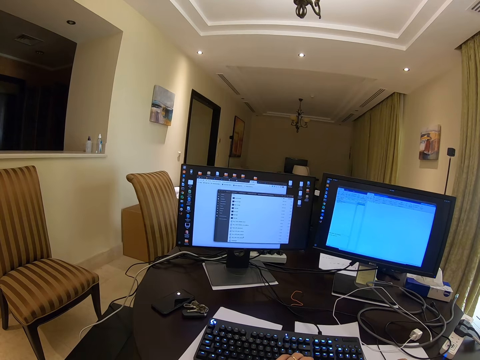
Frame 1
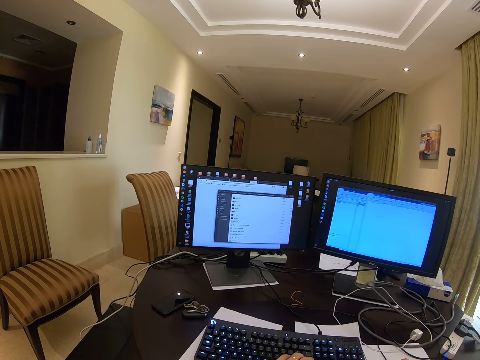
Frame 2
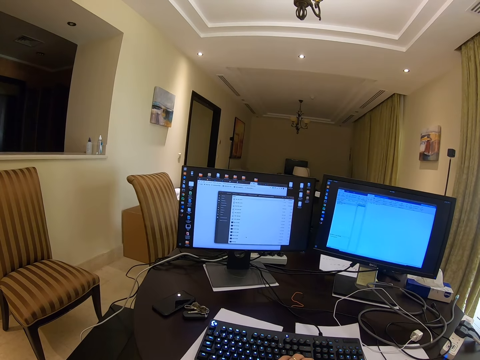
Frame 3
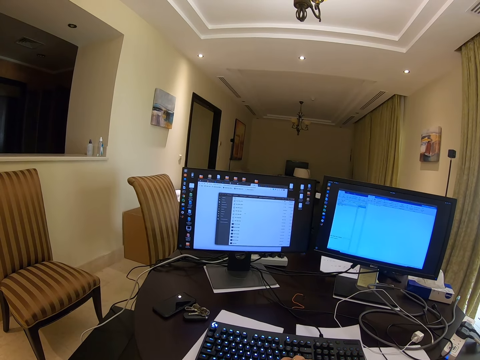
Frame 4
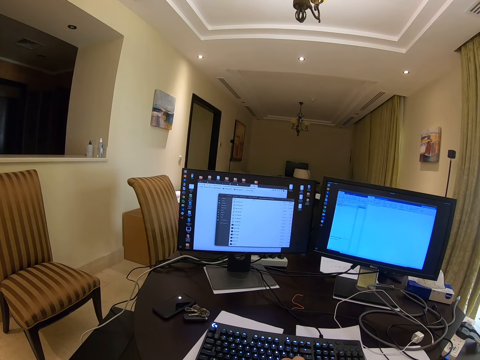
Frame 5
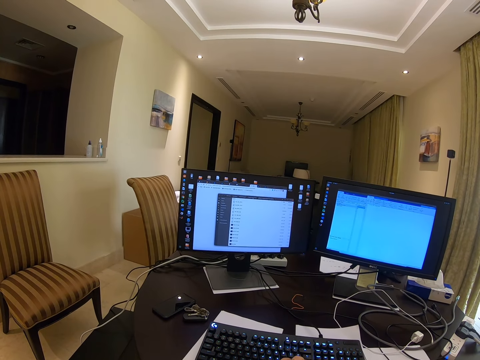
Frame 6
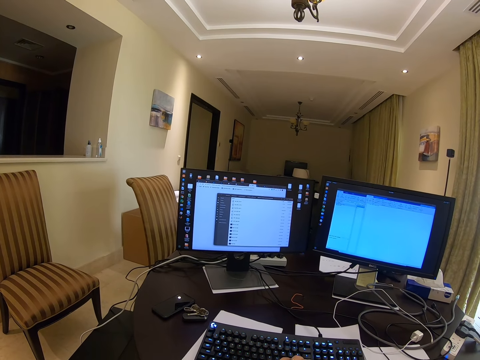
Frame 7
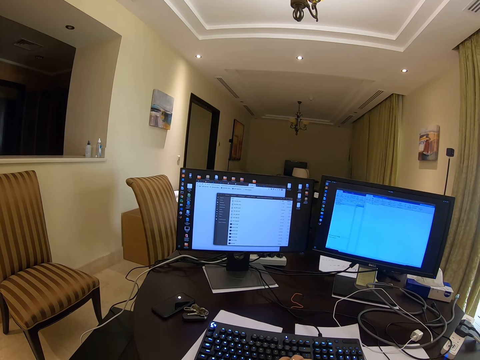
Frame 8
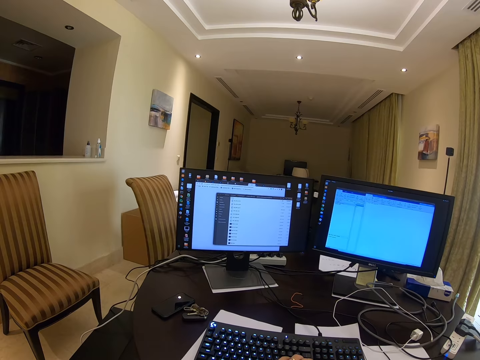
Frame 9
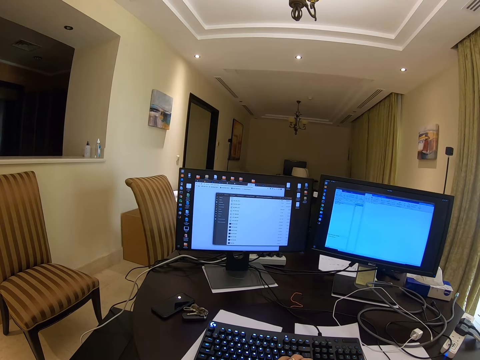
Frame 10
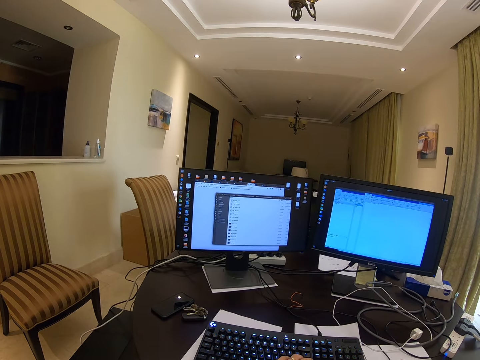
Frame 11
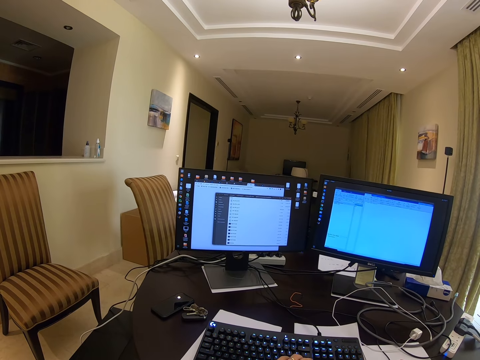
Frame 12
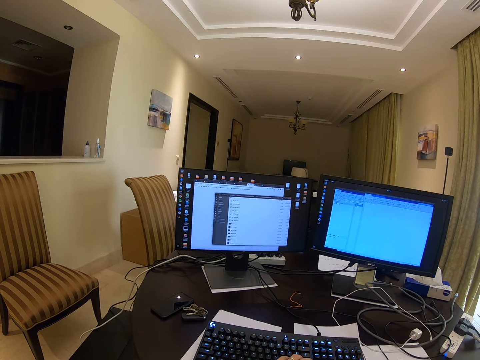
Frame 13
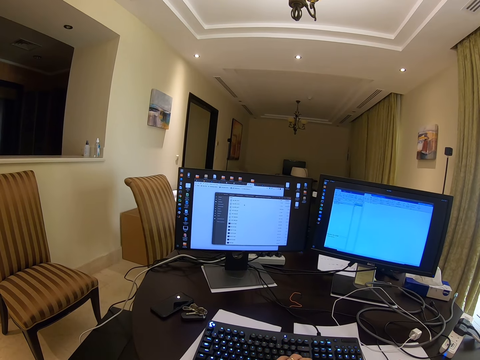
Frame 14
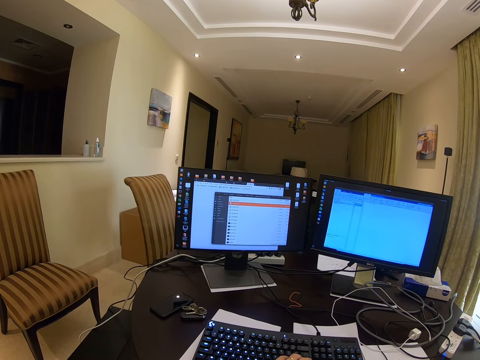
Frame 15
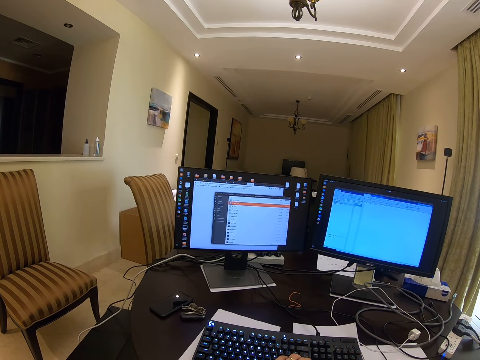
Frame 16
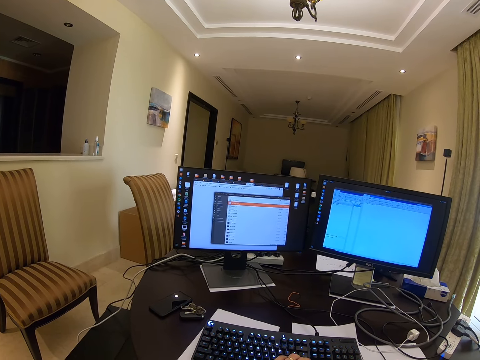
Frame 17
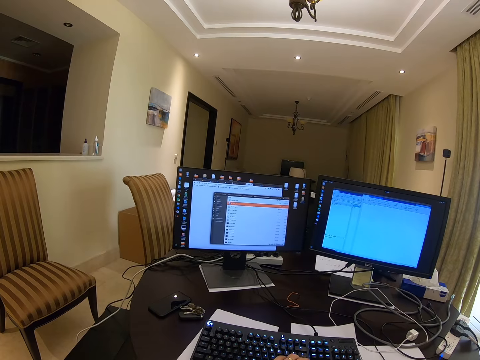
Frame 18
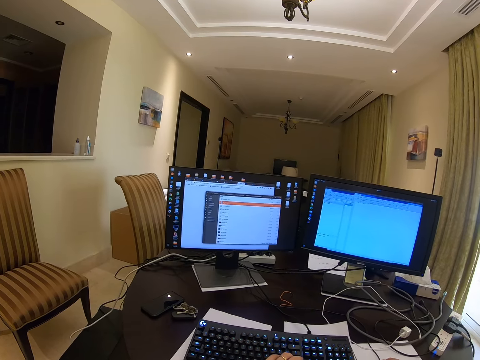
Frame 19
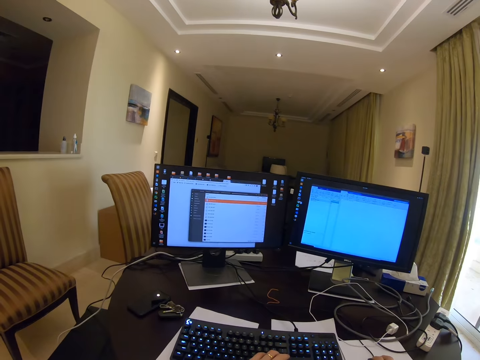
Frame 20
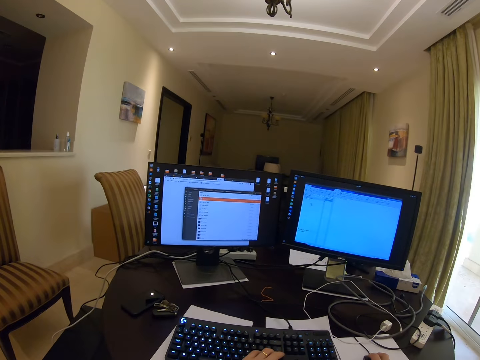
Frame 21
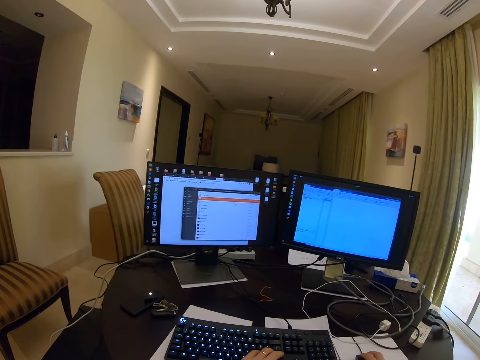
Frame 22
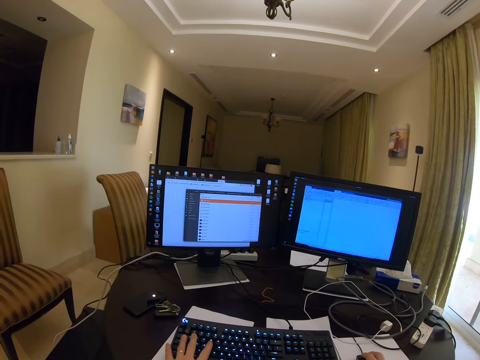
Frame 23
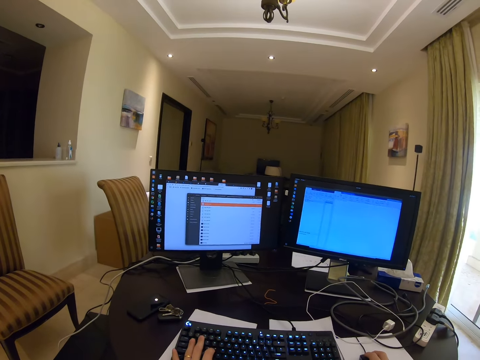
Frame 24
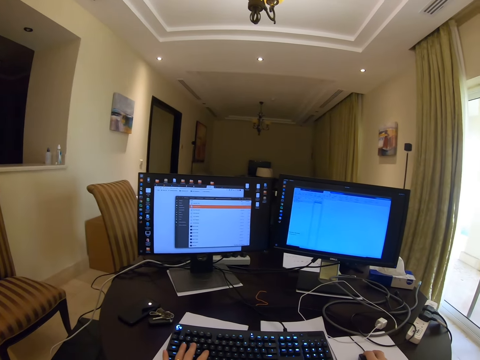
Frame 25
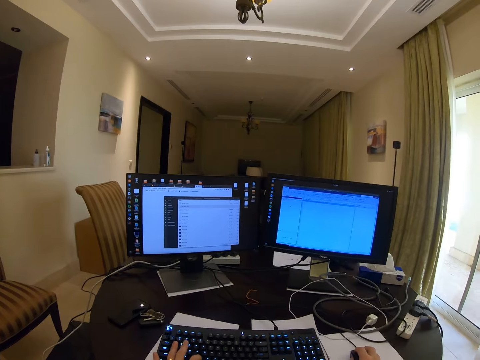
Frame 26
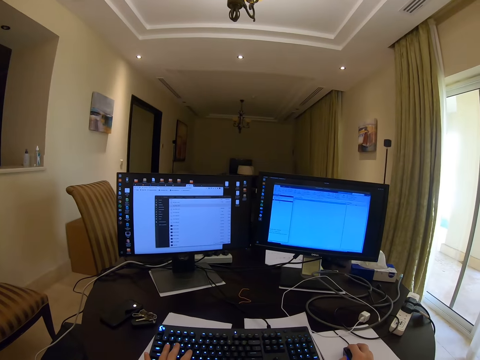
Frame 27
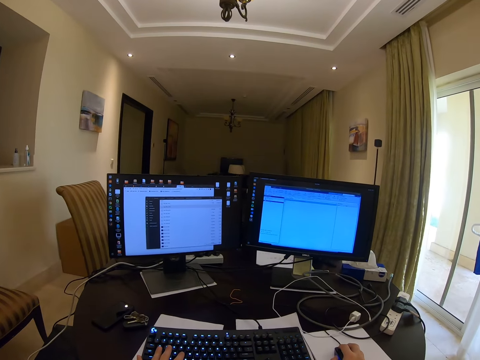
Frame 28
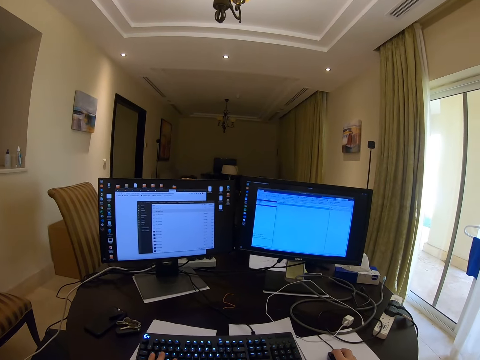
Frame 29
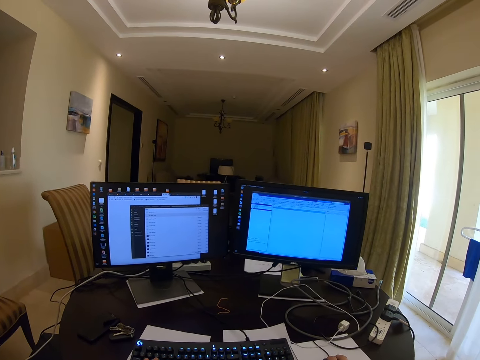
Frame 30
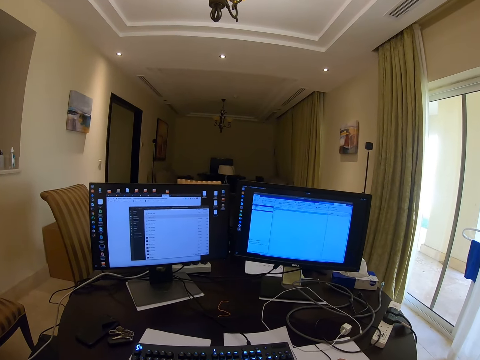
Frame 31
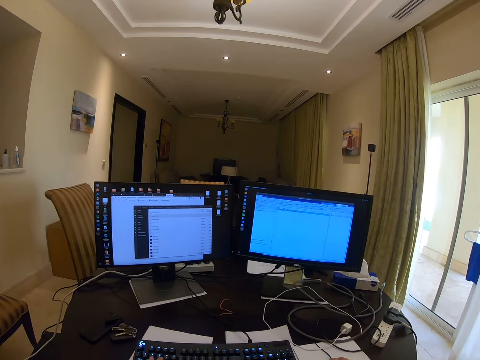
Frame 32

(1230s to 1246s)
The camera wearer operates the mouse. They move the mouse. They type on the keyboard with the left hand.

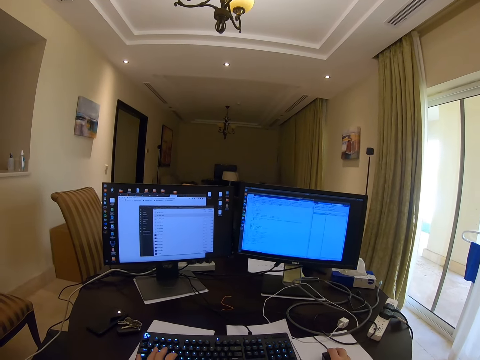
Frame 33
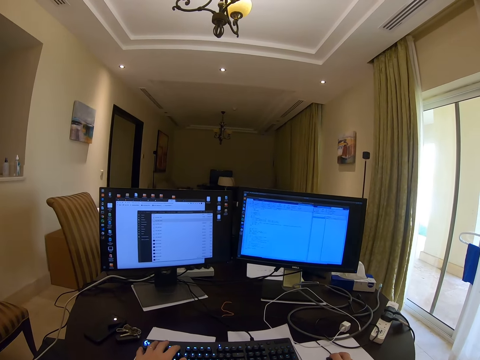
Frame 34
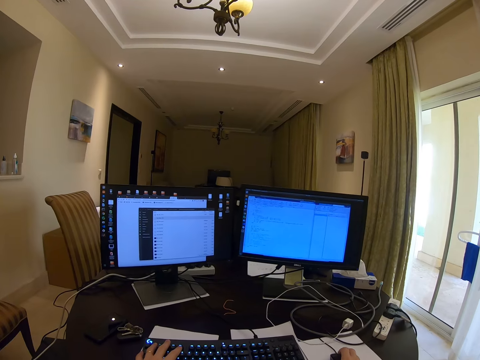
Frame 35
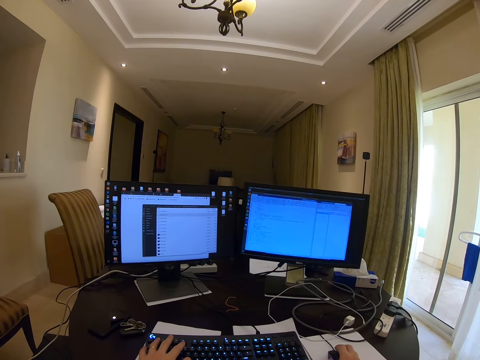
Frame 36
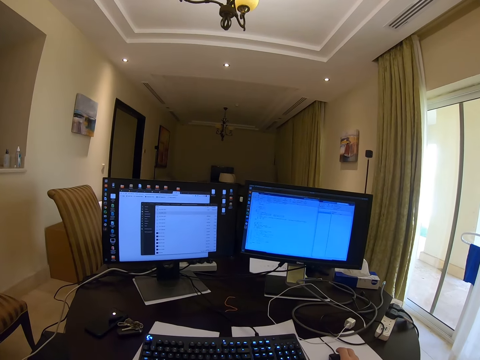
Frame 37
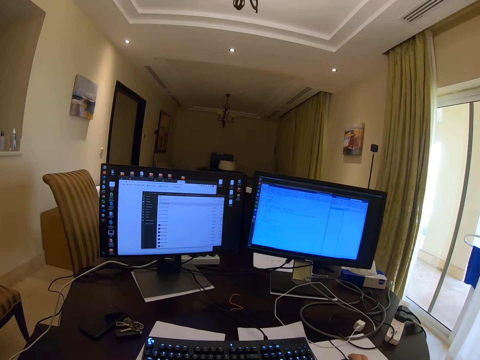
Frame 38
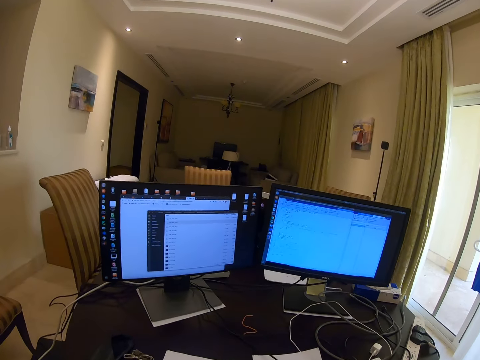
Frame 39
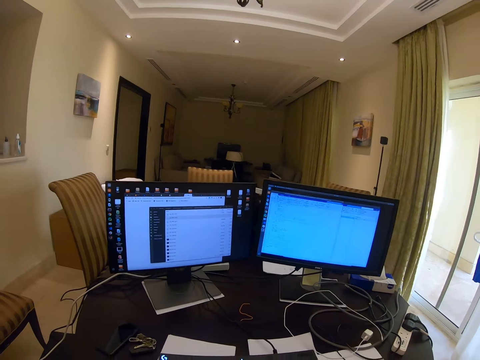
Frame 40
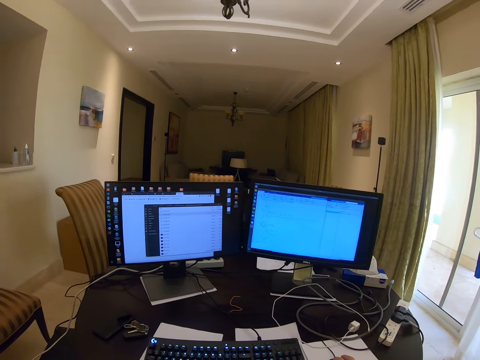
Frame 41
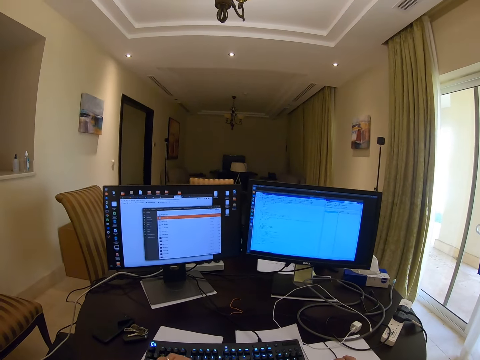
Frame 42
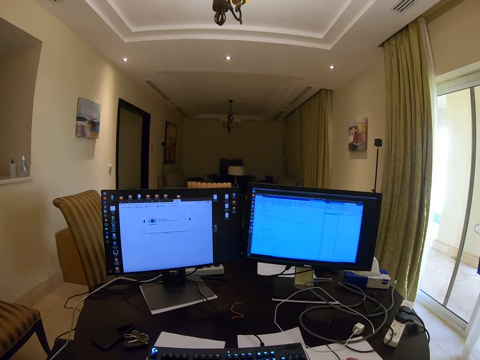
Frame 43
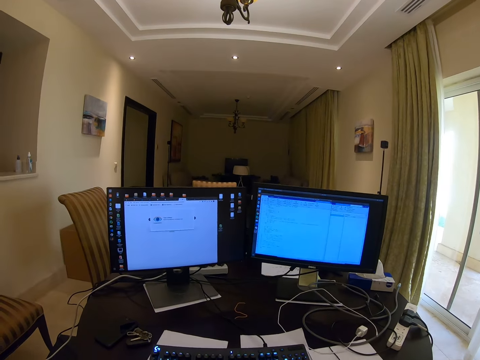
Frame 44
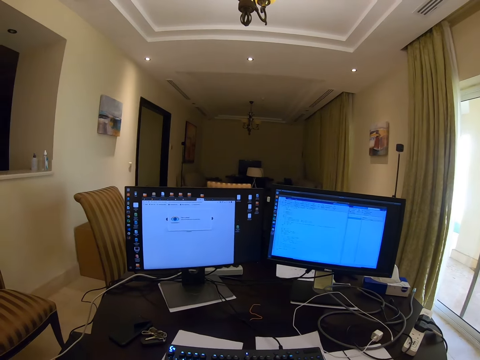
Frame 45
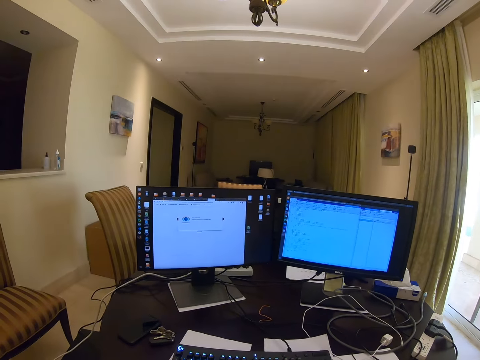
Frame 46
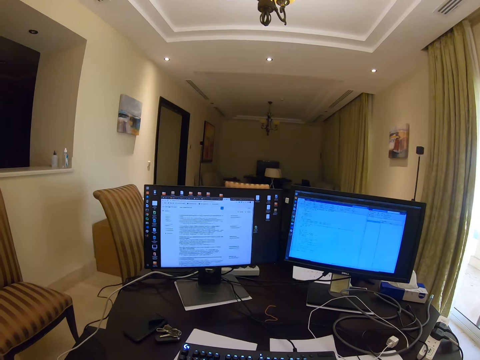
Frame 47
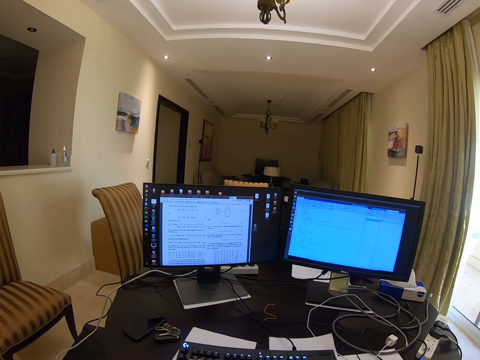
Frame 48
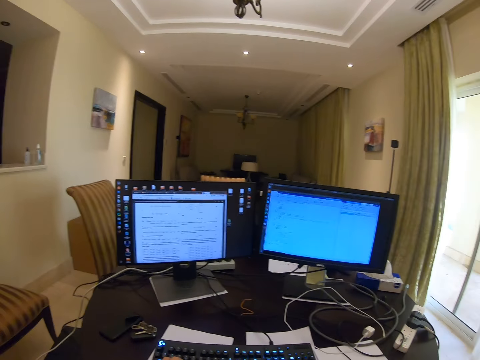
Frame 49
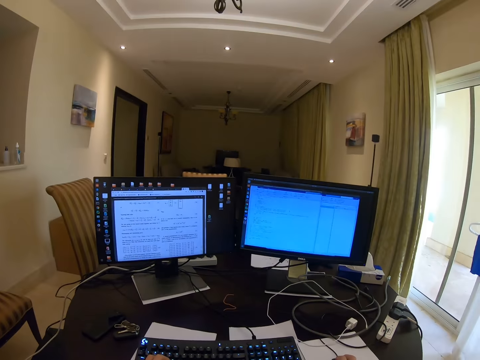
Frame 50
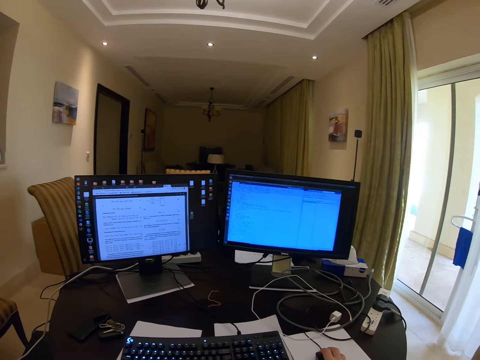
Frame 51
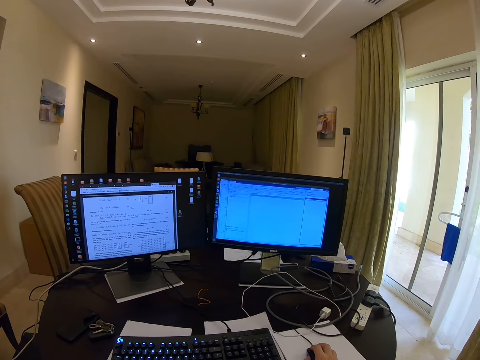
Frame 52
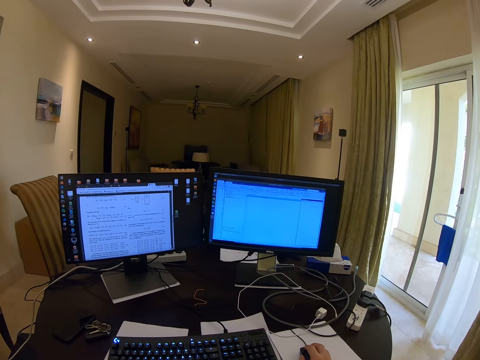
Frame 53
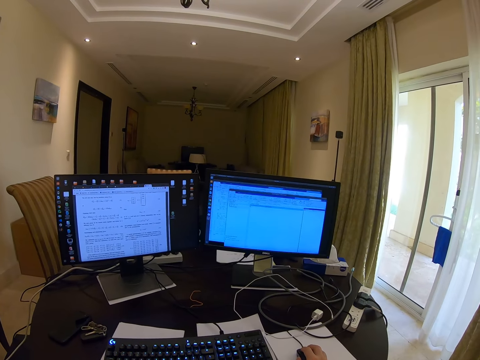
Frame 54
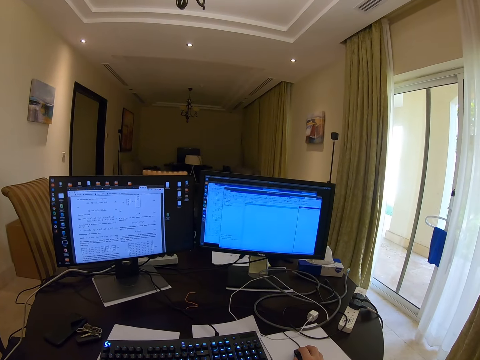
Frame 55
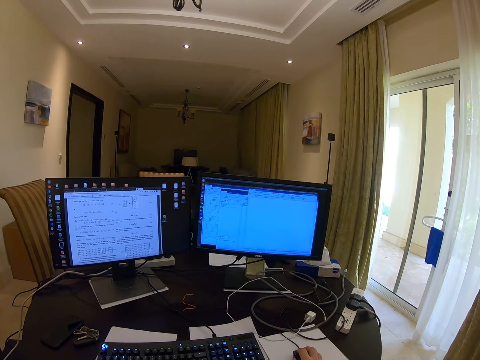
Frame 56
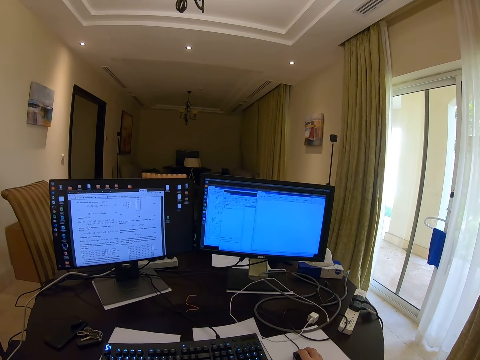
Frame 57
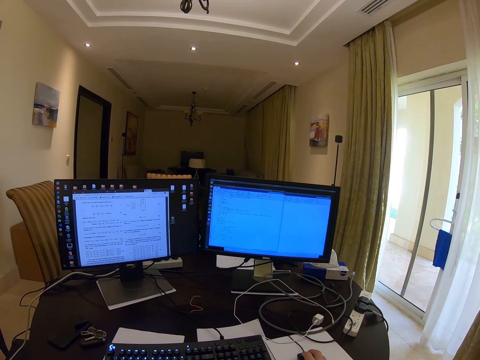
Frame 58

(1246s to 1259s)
The camera wearer moves the mouse.
